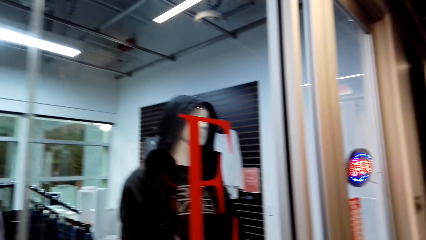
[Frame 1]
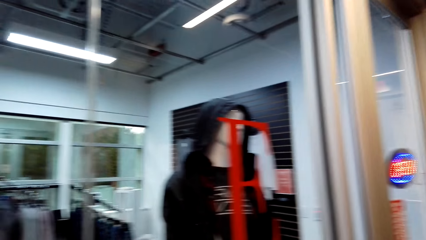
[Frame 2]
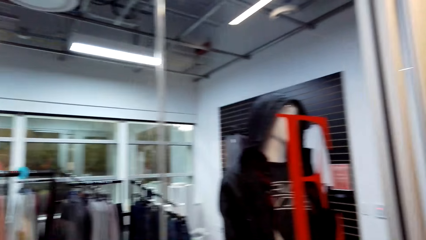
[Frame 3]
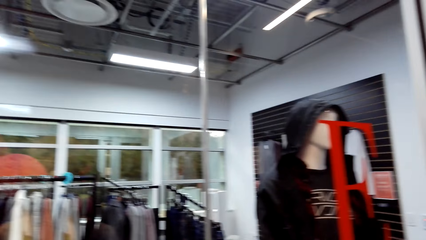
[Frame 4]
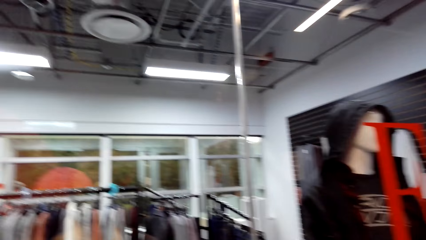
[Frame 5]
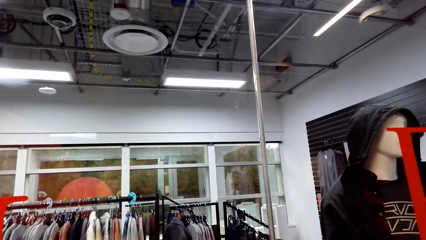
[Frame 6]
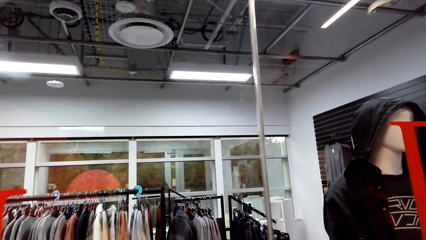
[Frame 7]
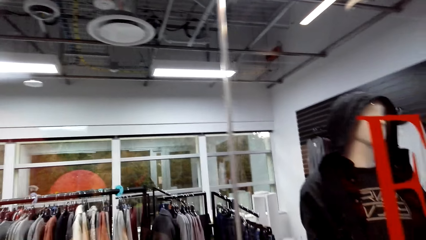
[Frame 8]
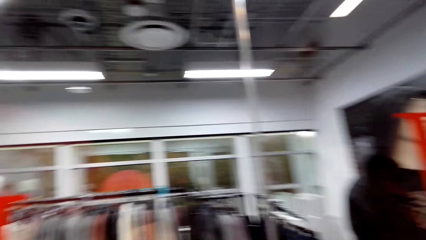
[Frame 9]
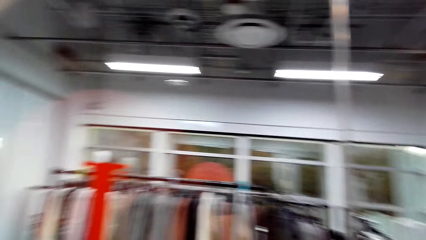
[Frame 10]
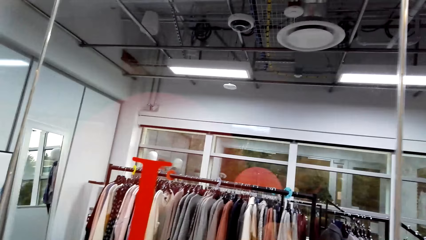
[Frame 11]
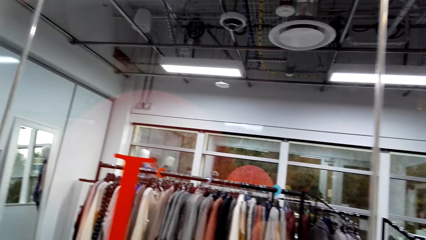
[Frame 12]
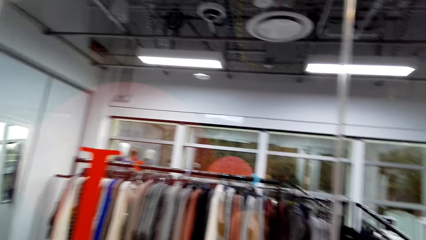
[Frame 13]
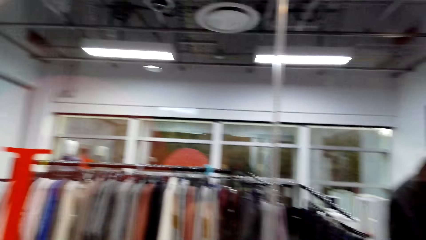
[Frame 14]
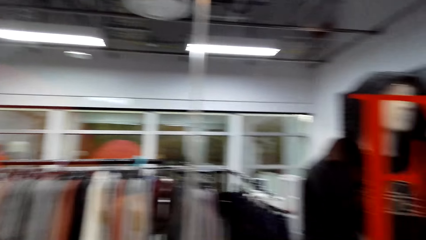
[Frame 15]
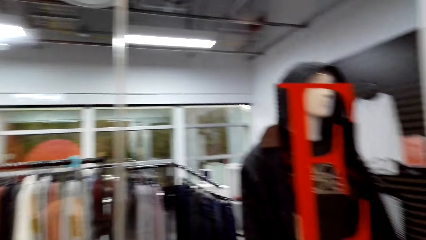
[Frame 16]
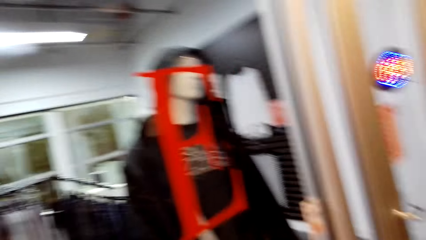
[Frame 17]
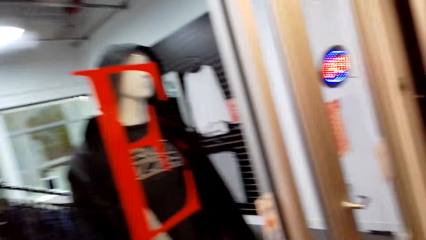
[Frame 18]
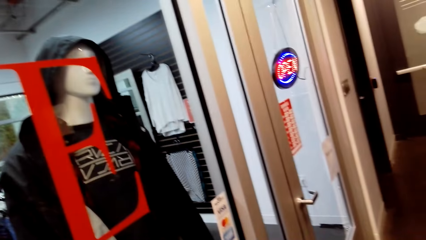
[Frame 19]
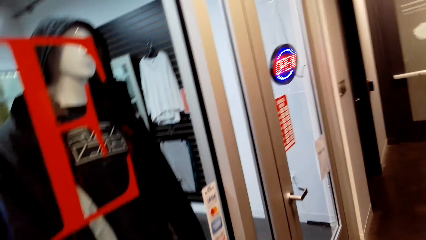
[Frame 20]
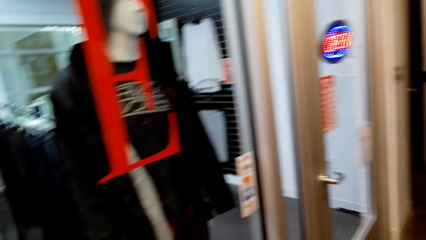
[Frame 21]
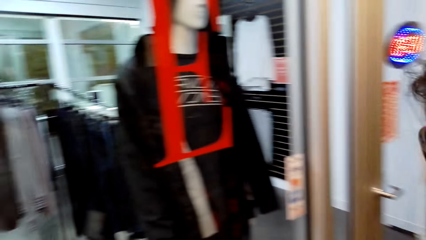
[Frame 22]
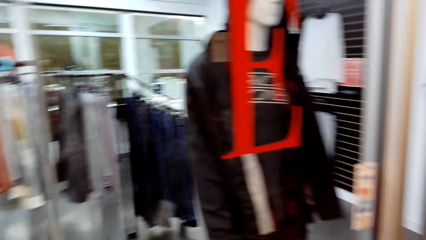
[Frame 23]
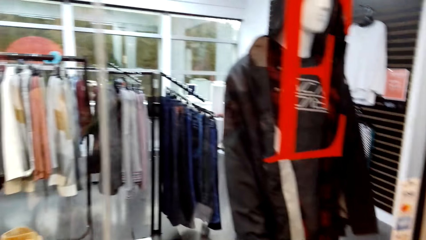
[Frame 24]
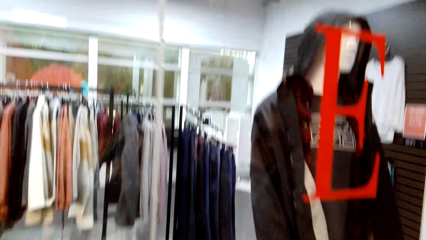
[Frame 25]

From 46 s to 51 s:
The camera wearer looks at the clothes on the display.

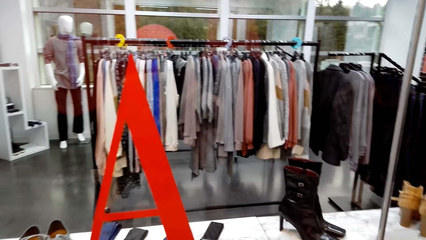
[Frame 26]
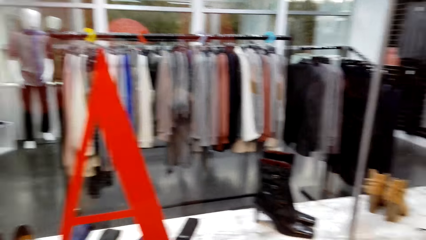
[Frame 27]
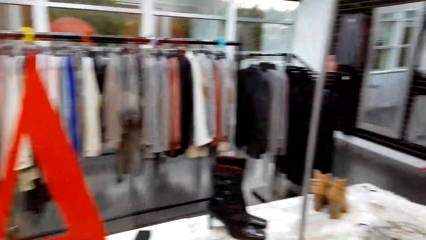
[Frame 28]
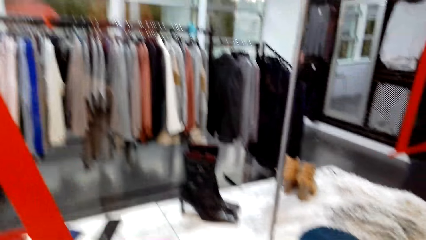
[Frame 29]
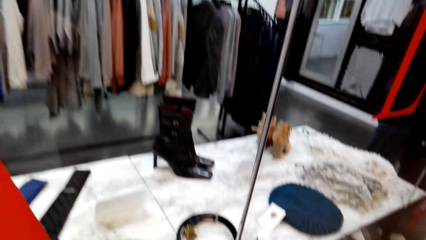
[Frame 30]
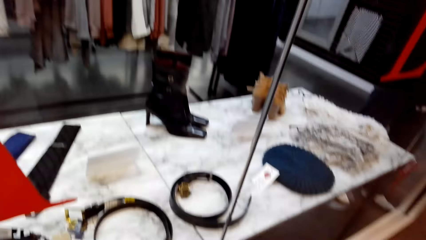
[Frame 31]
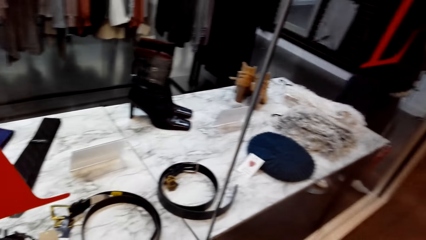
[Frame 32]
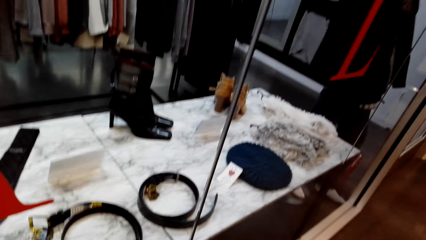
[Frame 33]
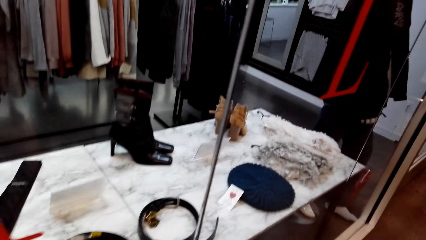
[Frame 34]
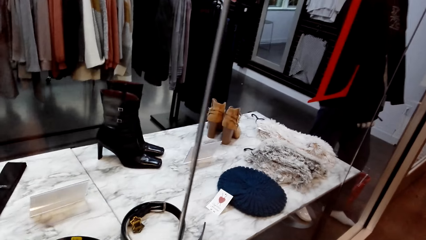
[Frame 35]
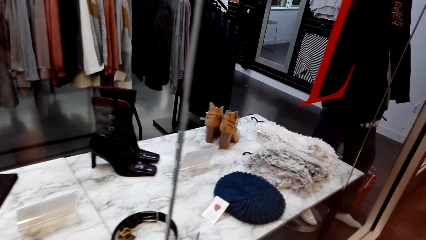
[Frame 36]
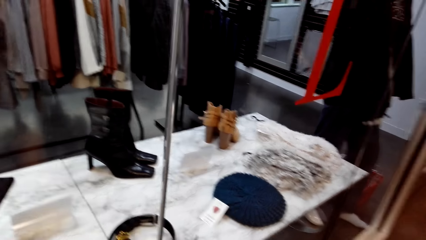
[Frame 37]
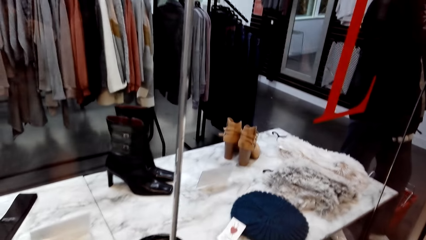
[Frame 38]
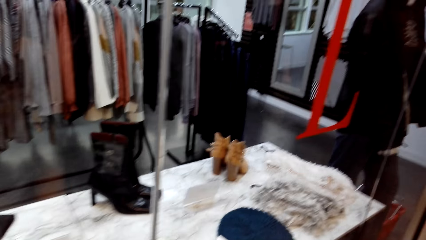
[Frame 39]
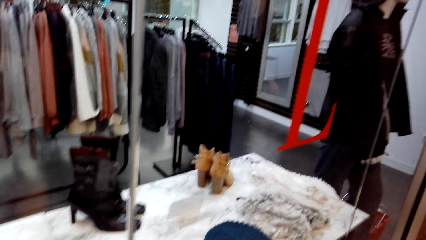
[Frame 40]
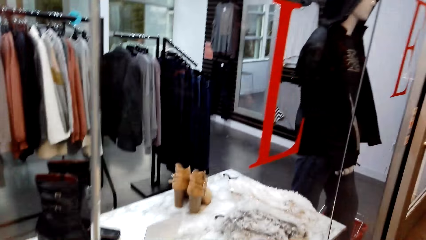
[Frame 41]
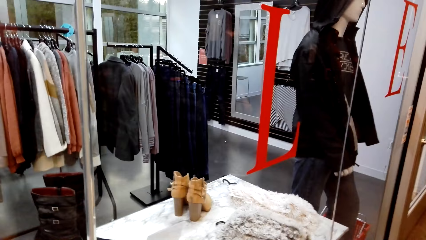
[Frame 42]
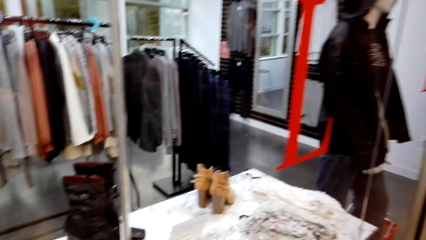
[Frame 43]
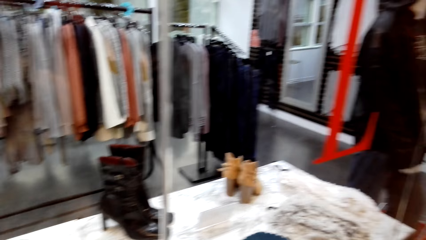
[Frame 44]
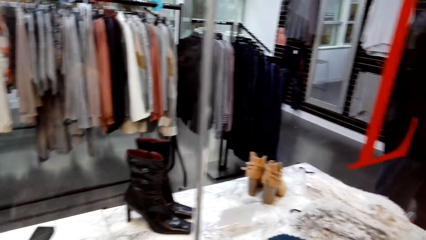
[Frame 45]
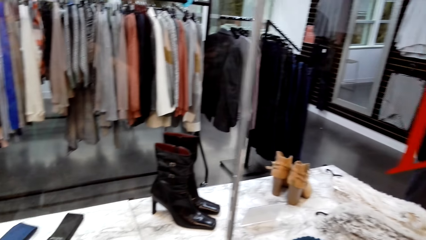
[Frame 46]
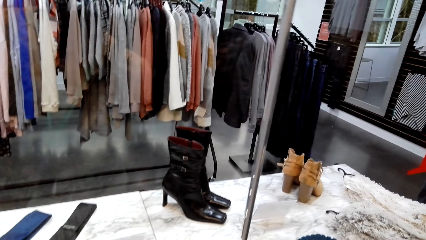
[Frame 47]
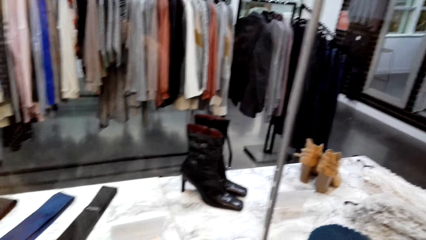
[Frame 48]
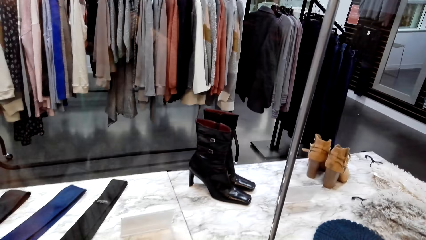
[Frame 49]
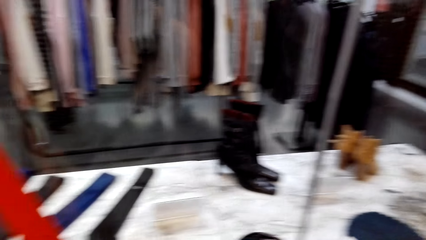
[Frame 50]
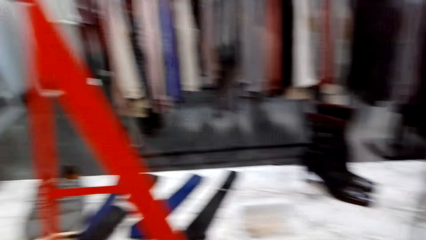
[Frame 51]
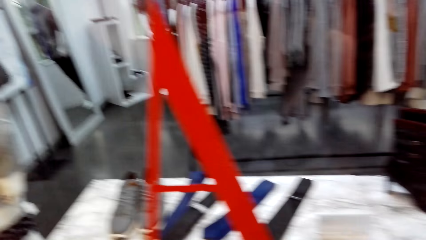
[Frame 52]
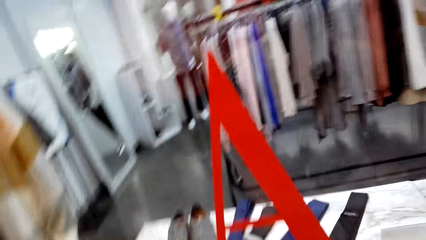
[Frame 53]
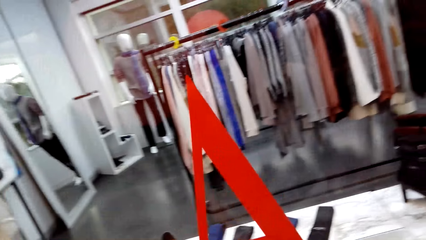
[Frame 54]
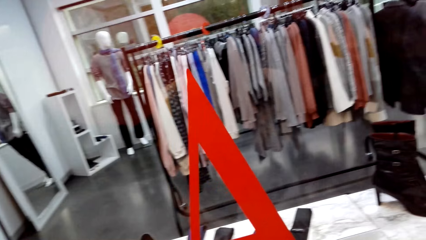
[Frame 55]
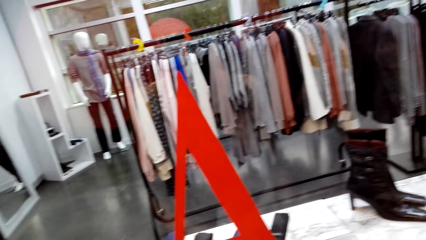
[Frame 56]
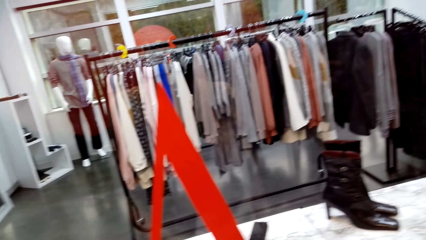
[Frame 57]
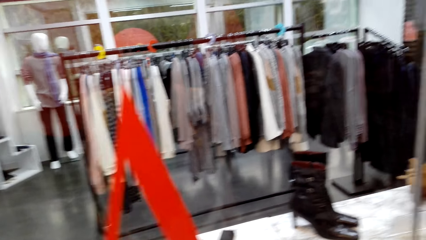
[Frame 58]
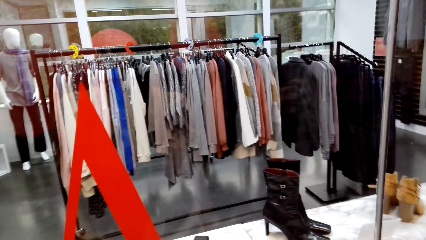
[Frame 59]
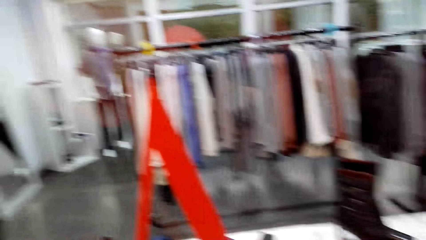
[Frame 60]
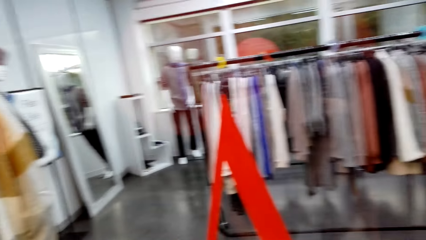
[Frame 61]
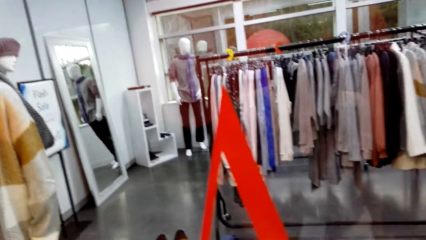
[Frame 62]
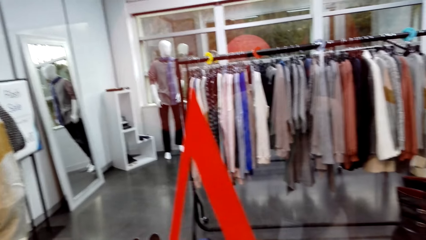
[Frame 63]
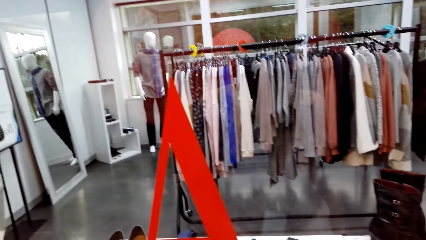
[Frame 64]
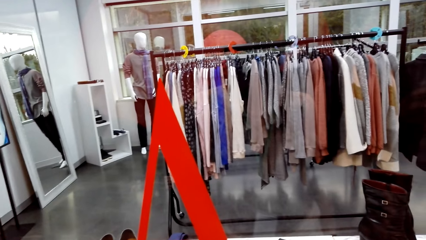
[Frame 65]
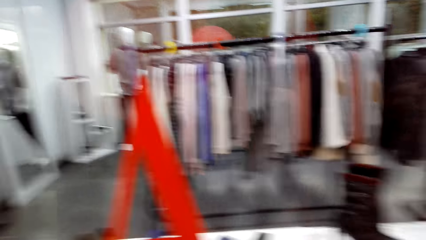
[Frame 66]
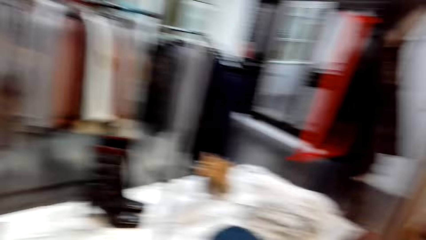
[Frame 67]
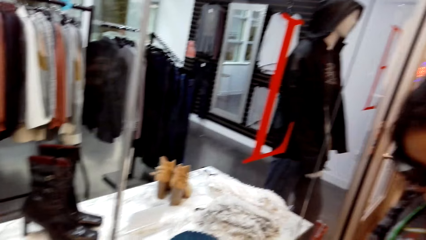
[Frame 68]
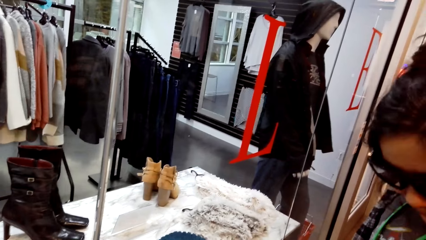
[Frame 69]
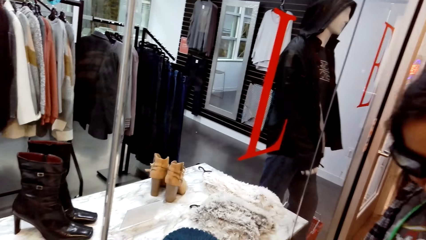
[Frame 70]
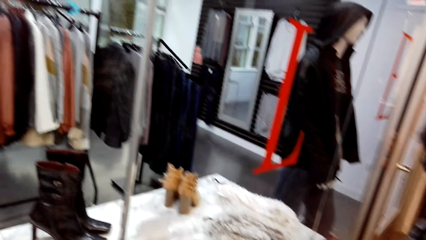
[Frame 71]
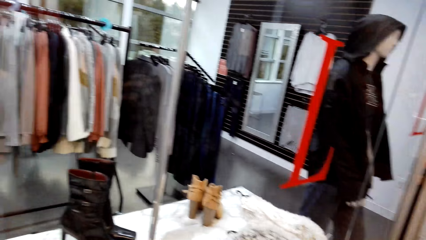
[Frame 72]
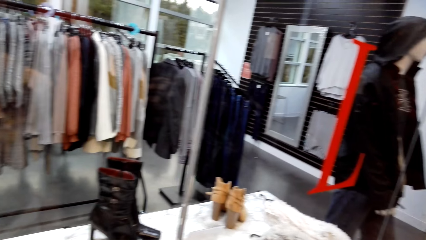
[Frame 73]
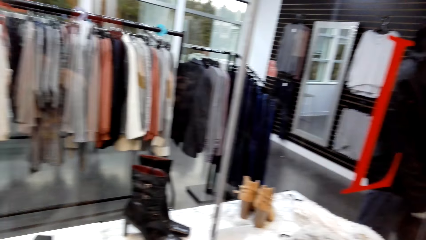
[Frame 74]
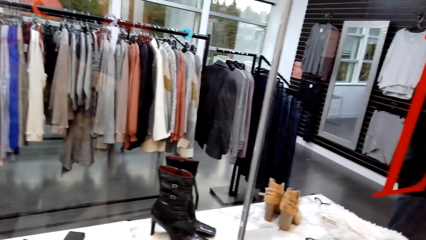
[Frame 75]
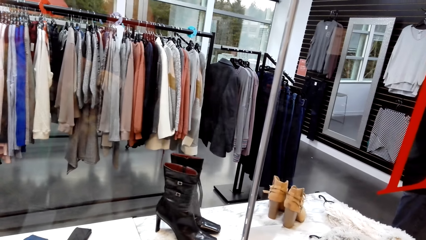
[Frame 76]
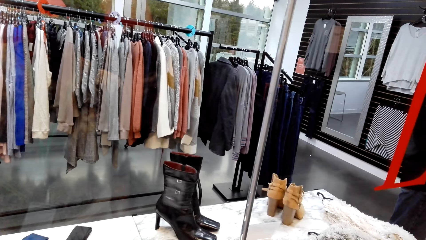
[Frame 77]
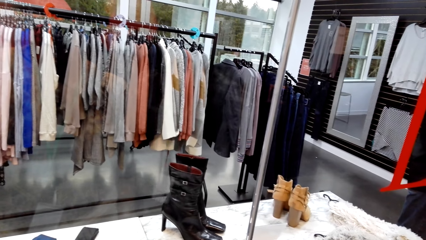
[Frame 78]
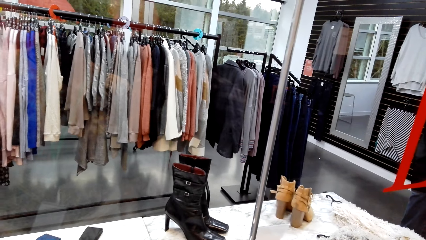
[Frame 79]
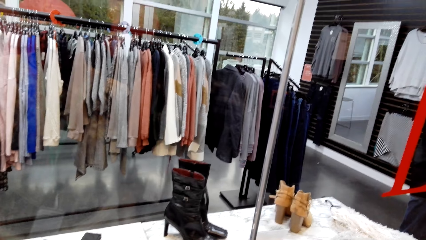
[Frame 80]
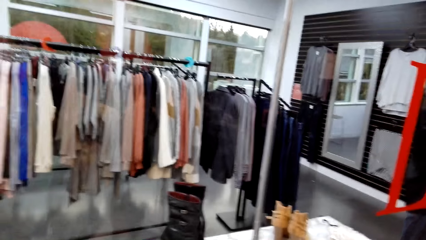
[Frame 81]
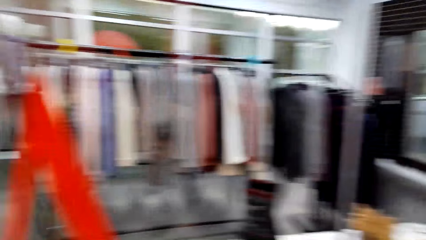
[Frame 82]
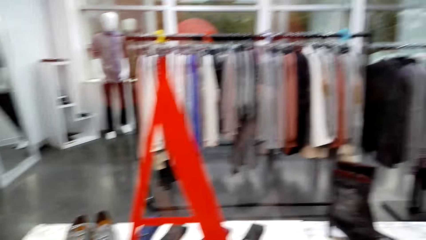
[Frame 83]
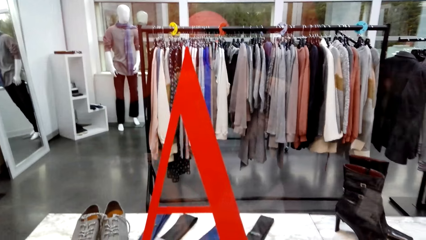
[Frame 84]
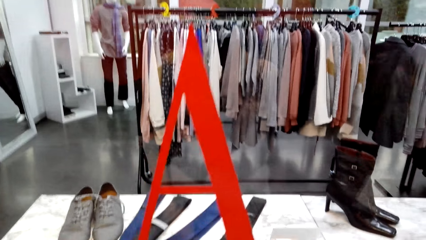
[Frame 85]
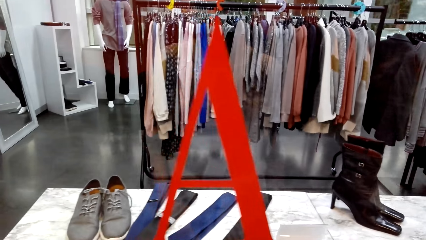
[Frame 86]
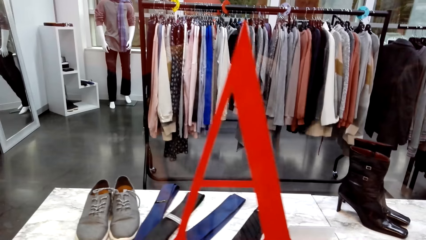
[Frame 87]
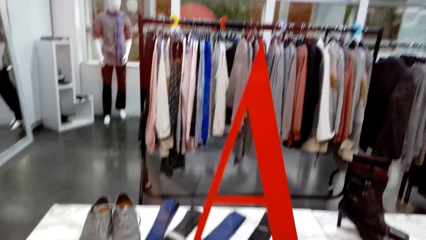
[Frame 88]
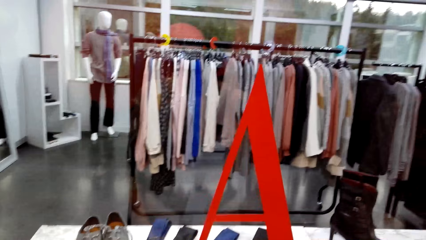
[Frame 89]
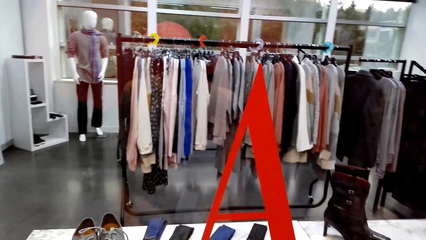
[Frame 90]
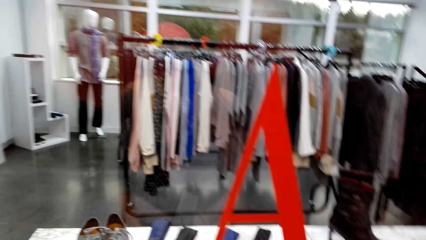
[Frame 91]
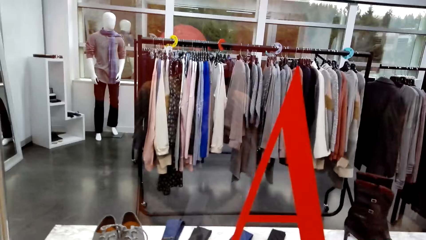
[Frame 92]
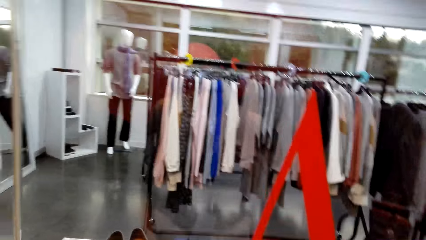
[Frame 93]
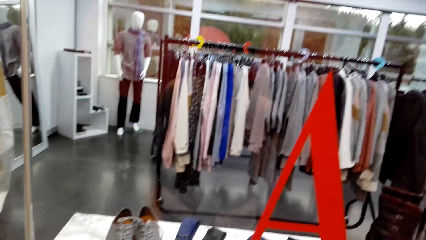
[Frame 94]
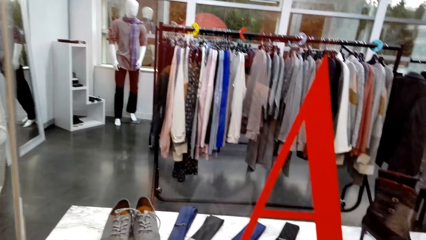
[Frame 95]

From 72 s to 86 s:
The camera wearer looks at the belt on the display. They look at the boots on the display. They look at the clothes on the display.
